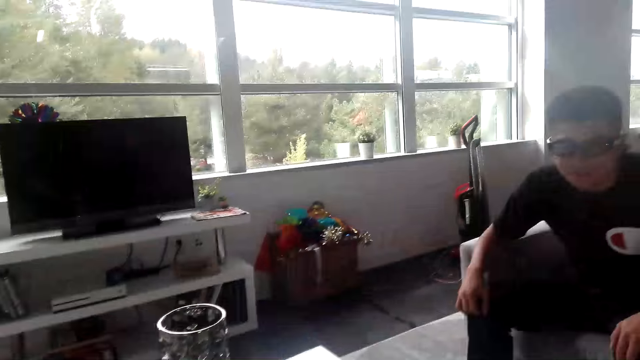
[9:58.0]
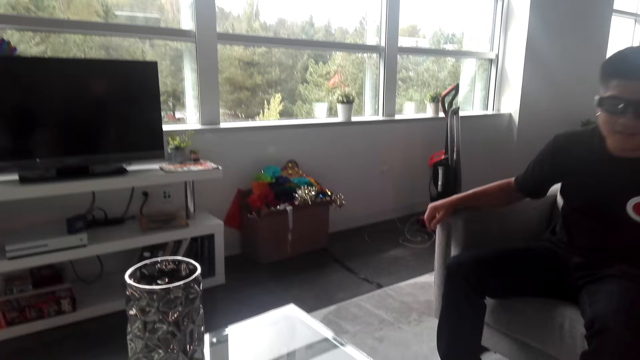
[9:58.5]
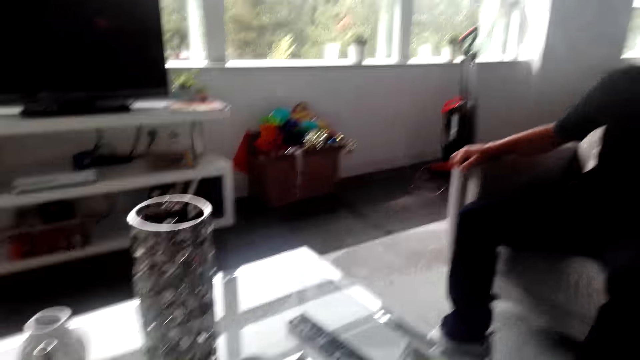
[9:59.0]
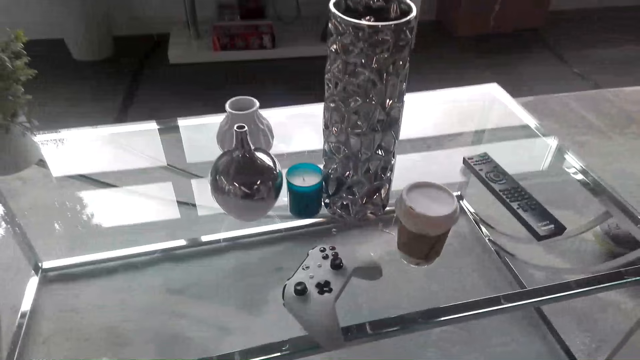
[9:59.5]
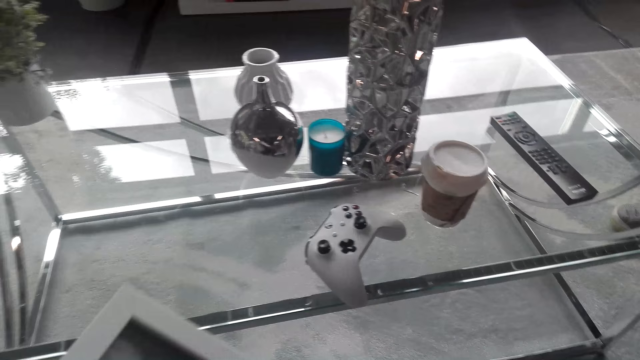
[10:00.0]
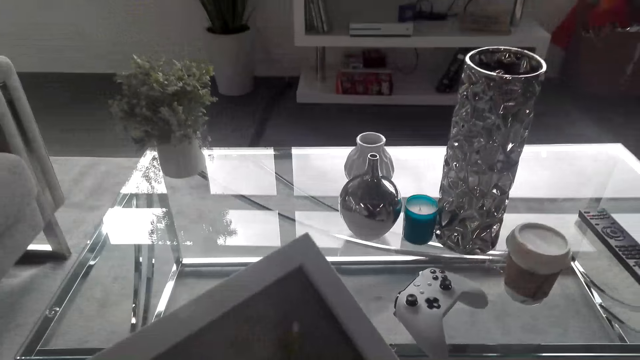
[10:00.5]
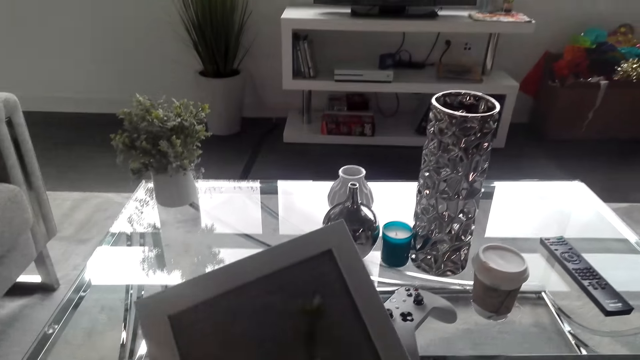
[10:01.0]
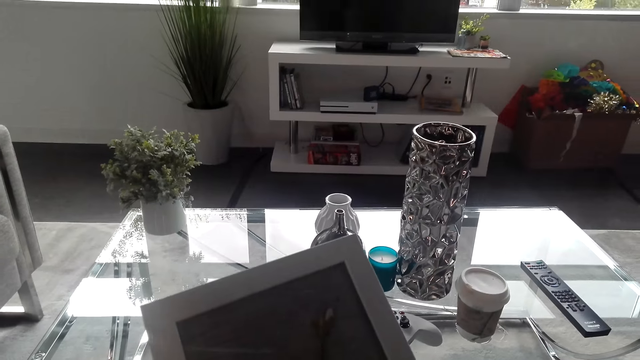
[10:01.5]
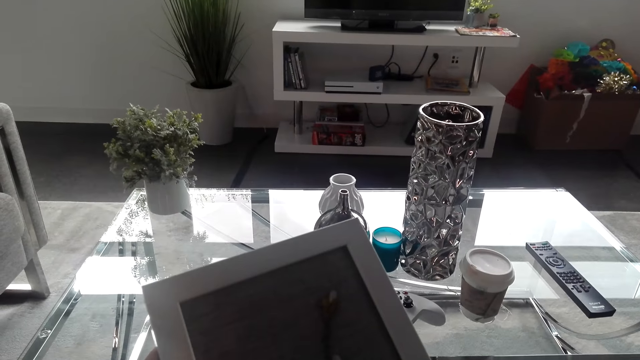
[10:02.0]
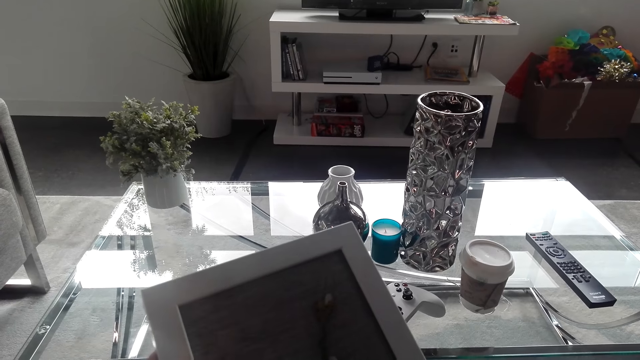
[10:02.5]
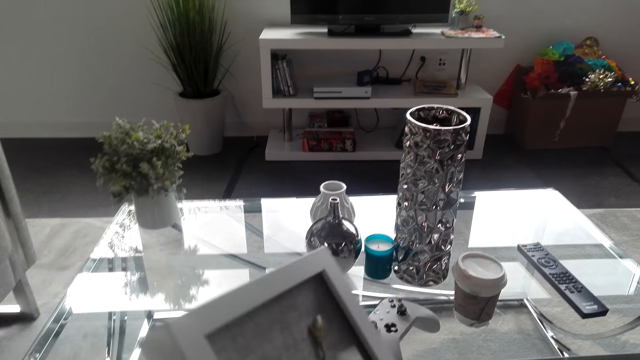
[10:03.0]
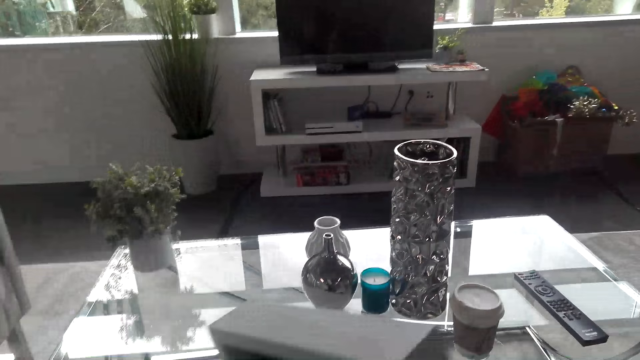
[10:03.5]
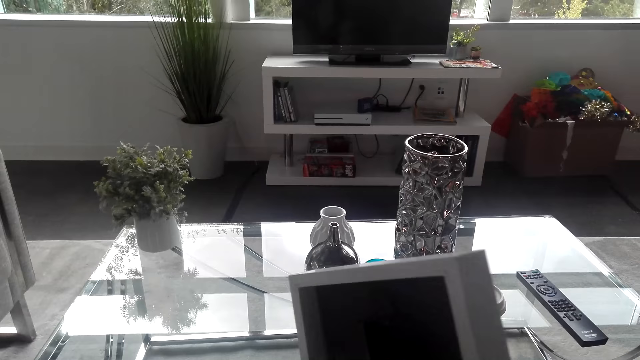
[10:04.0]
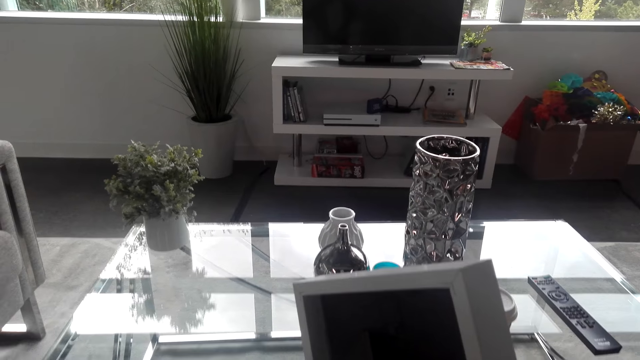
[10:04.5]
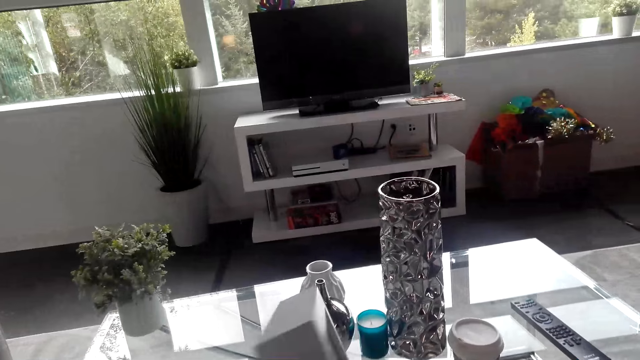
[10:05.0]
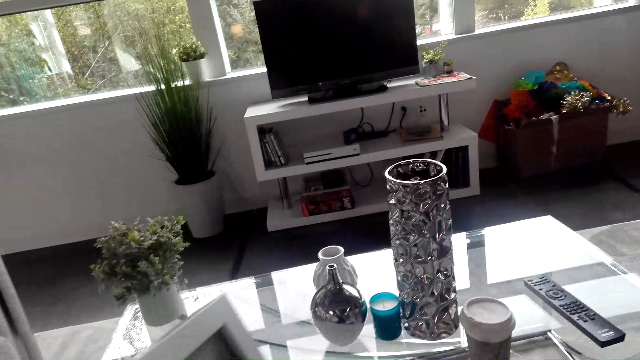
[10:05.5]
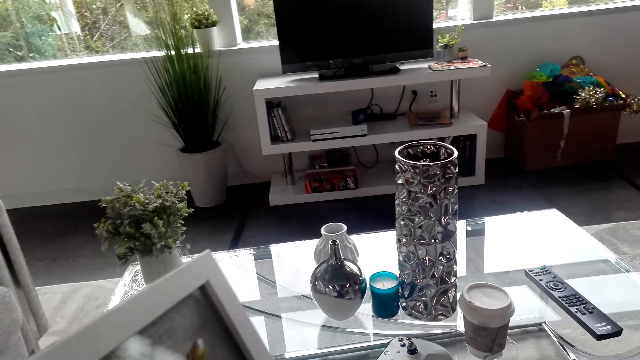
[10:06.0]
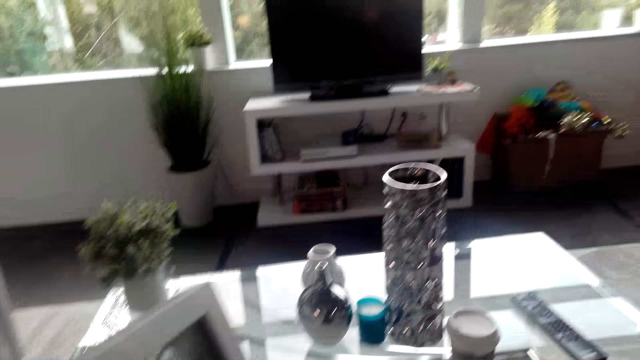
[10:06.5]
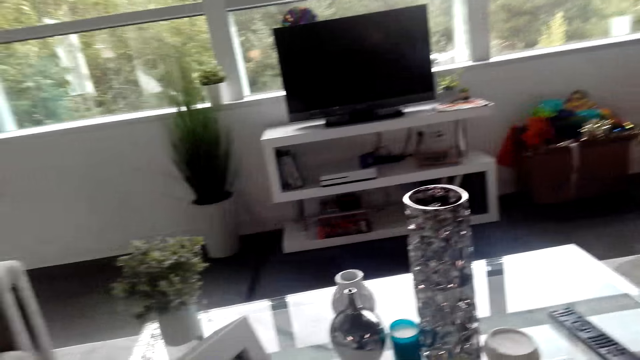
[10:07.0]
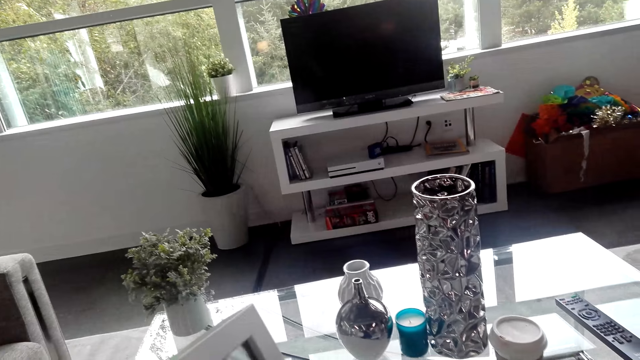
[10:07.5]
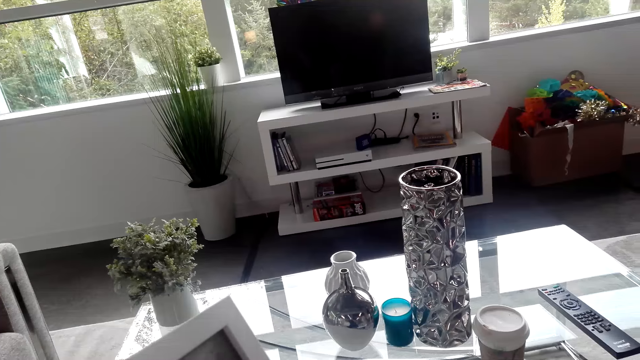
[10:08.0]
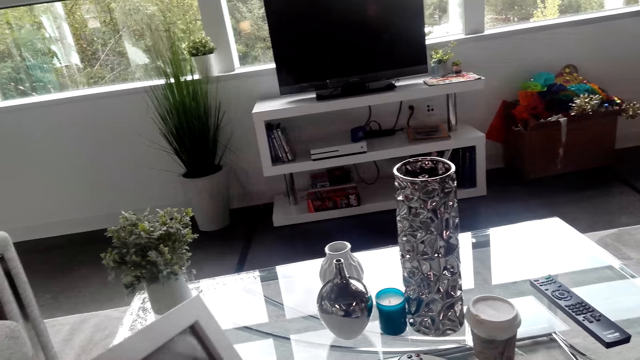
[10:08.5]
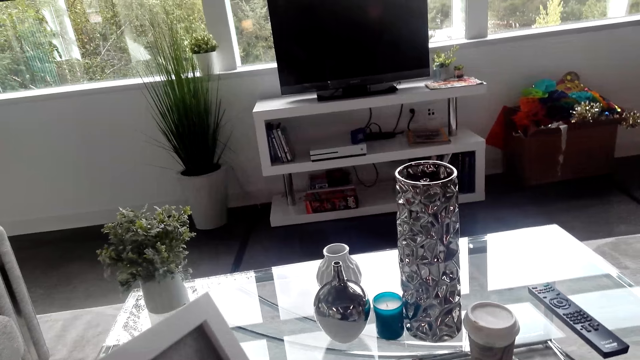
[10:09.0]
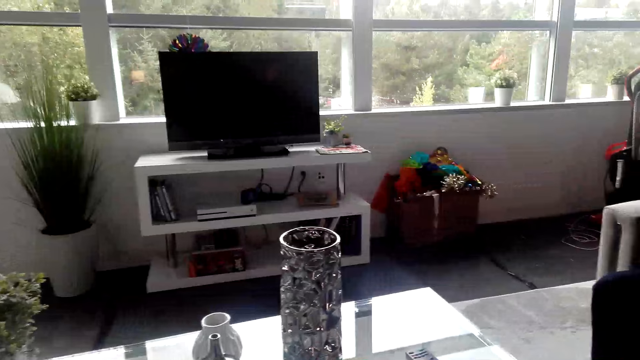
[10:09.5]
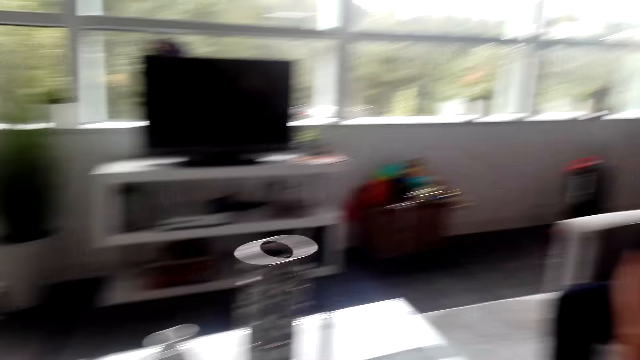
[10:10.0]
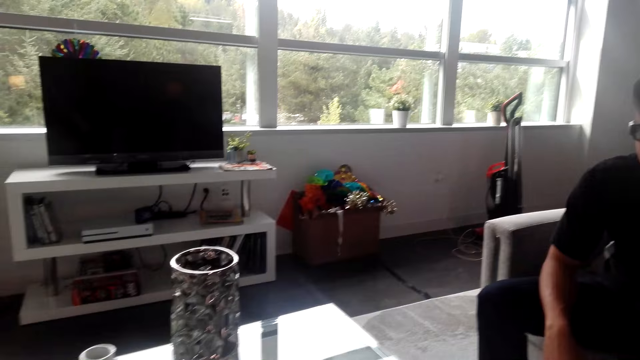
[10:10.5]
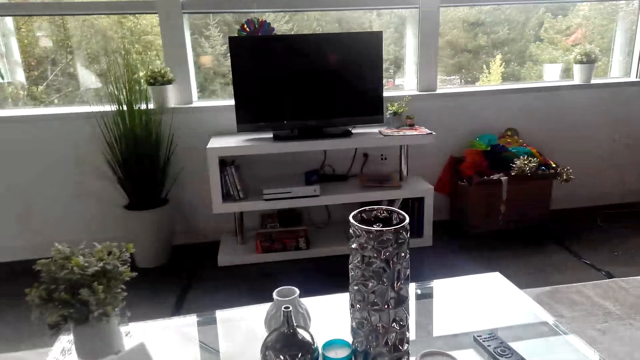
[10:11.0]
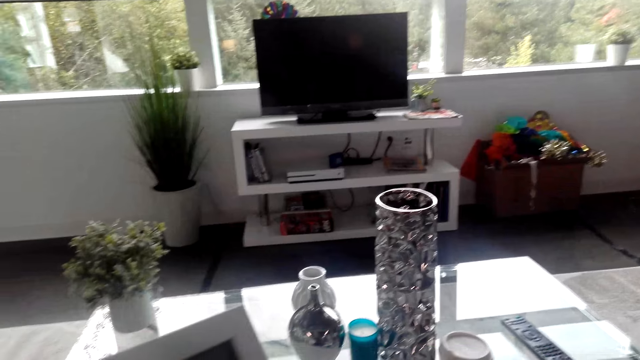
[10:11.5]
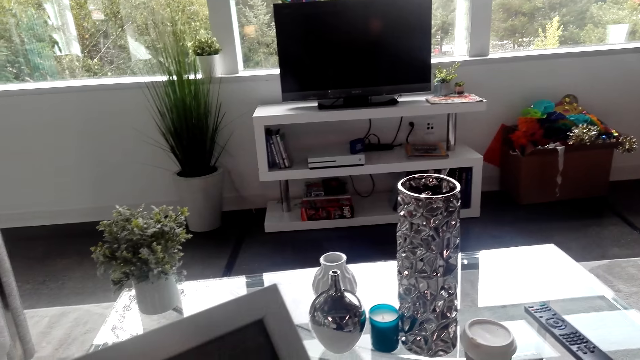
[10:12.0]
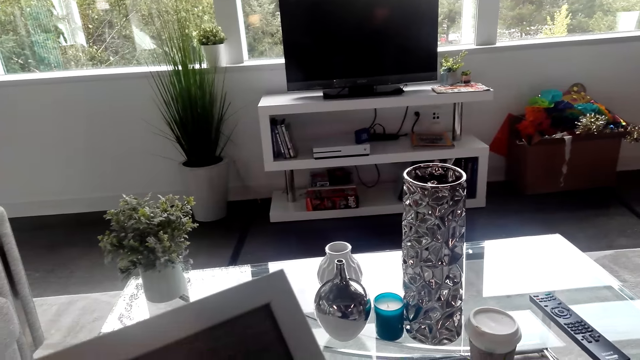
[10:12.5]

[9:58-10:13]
A man leans back and moves the hands on the chair. The camera wearer holds the frame. They adjust the framed picture. They move the frame. They turn the frame. They move the frame to the table.

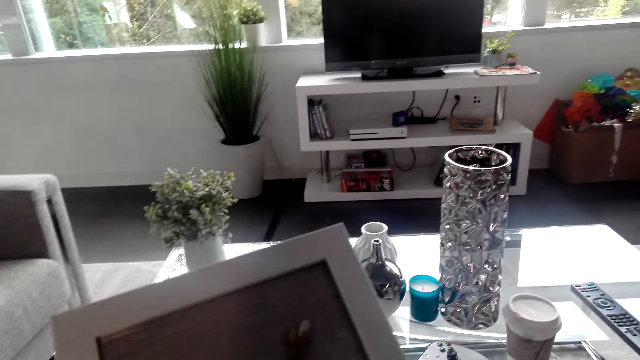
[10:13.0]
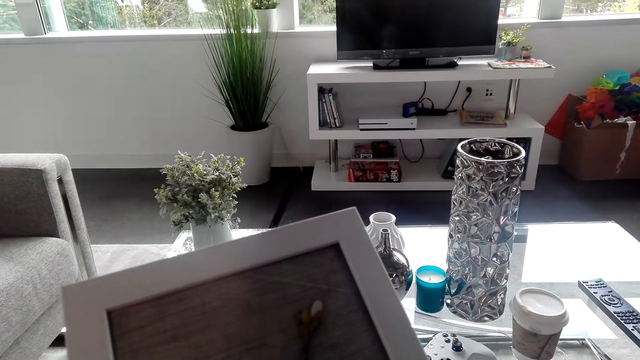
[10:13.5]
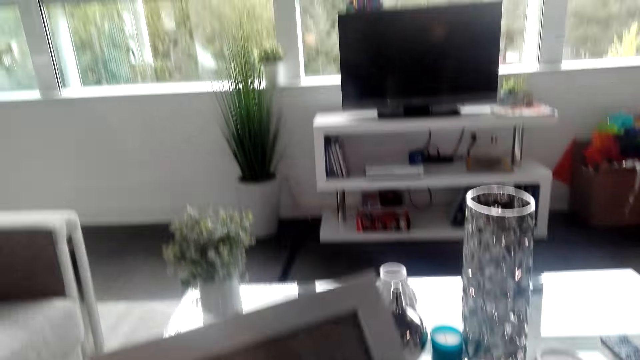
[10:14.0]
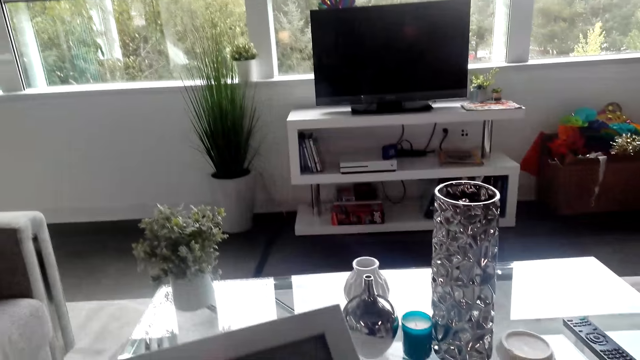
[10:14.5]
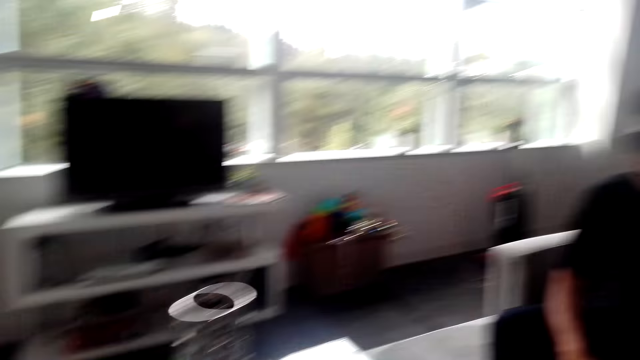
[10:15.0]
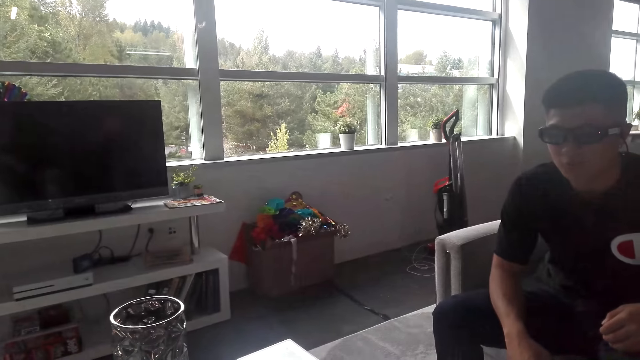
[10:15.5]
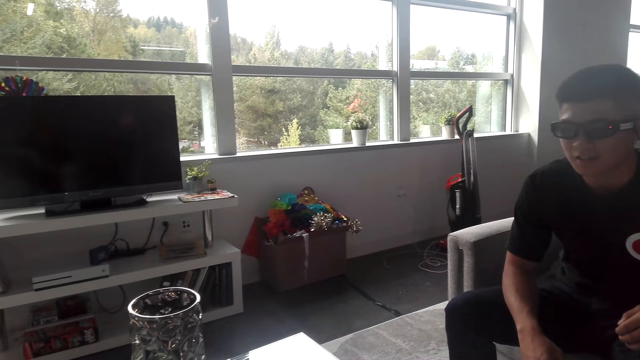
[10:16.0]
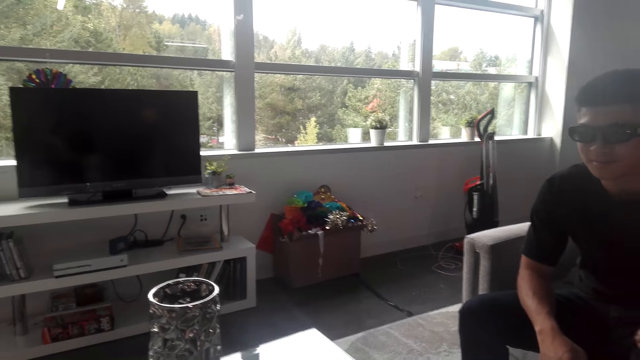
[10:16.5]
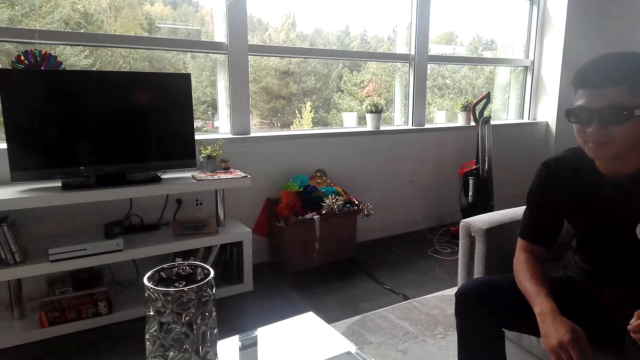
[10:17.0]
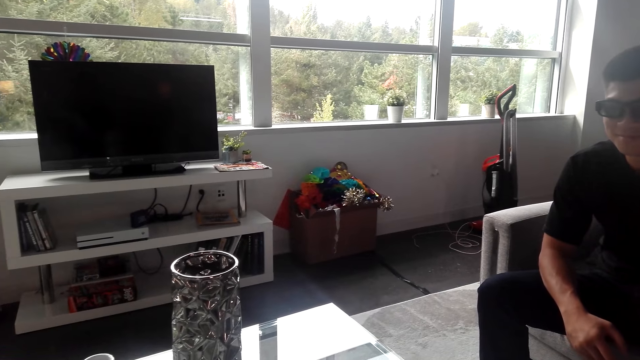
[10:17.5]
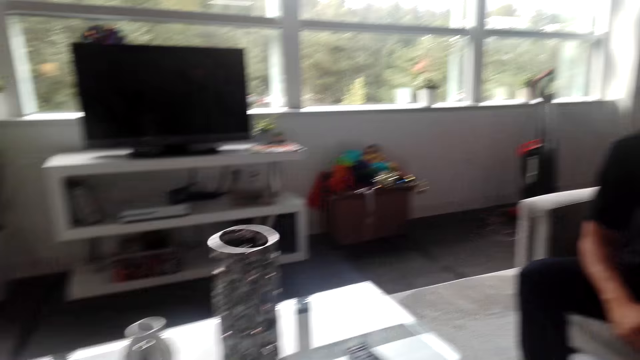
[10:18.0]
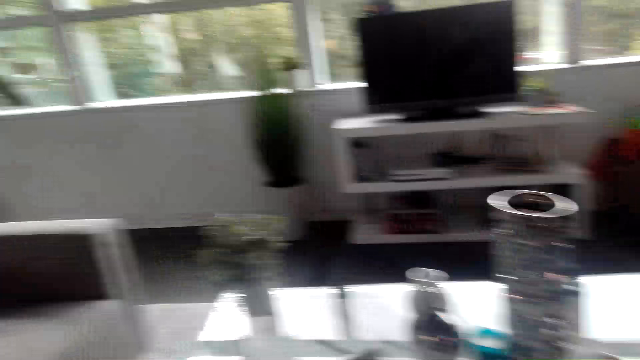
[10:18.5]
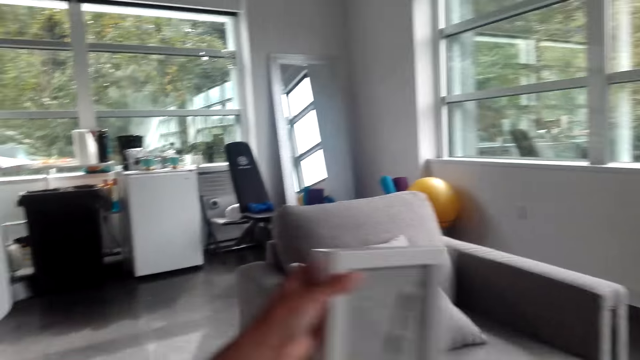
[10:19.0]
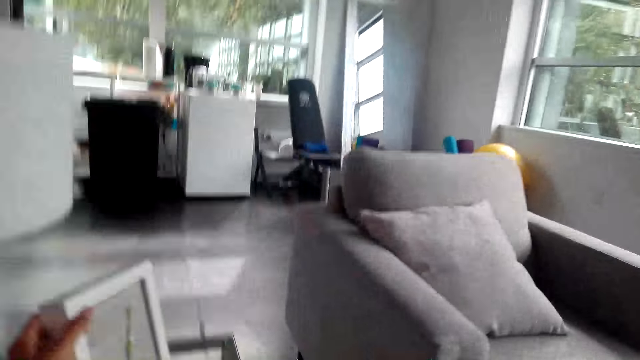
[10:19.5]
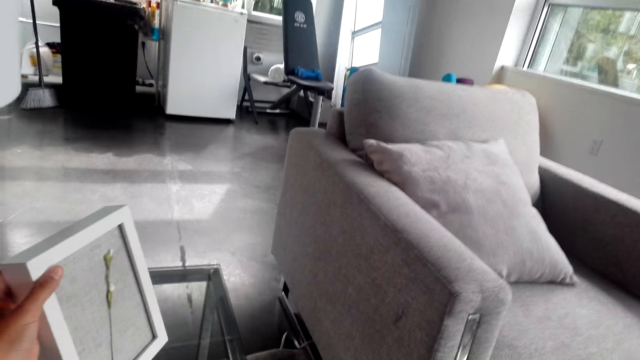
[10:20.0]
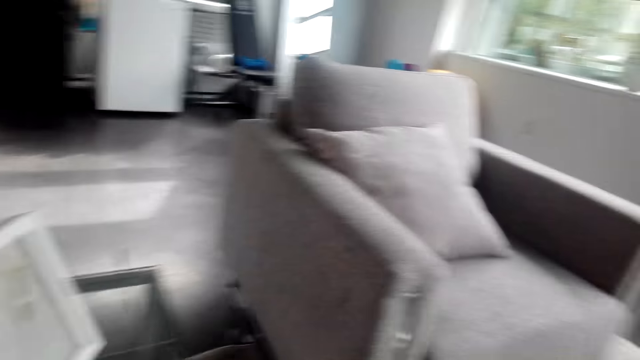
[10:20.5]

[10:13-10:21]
A person talks to the camera wearer. The camera wearer puts the framed picture aside on the table.
